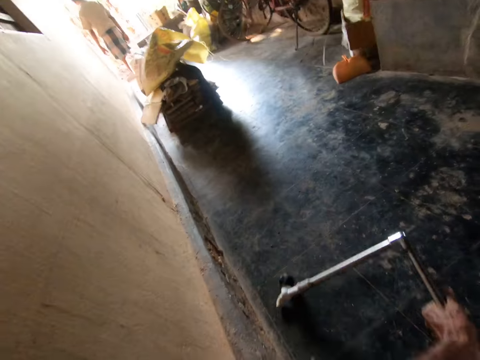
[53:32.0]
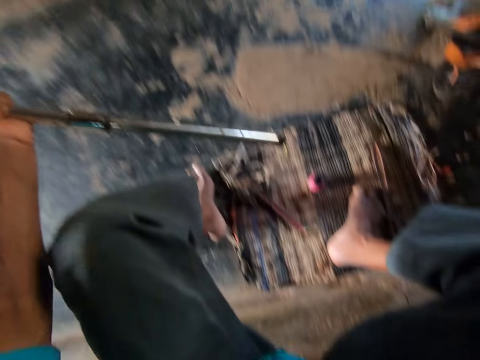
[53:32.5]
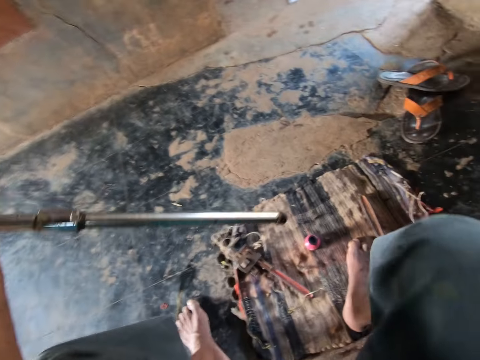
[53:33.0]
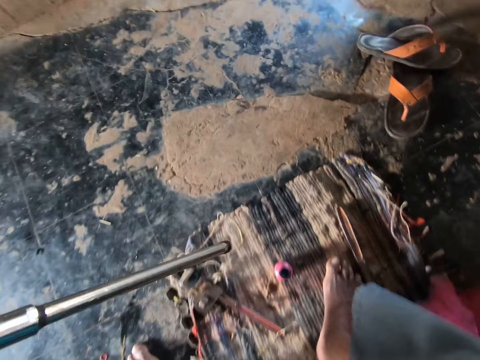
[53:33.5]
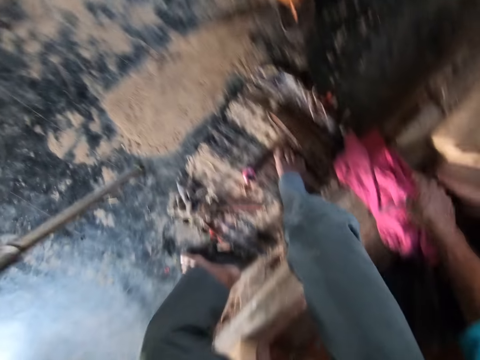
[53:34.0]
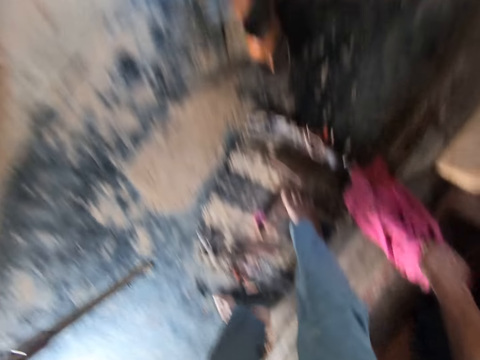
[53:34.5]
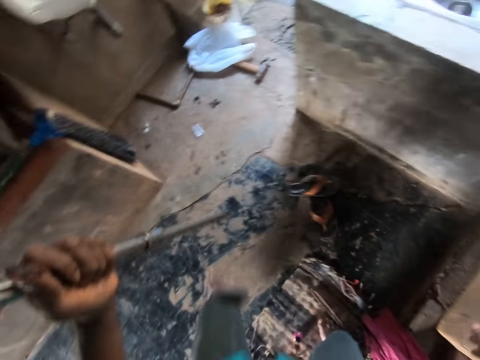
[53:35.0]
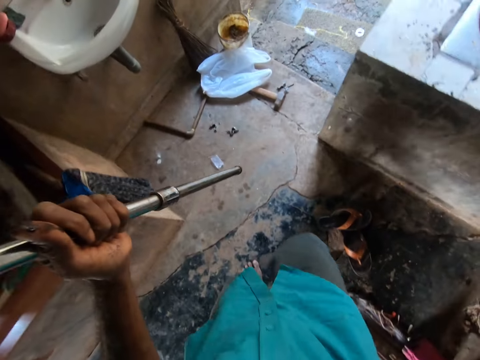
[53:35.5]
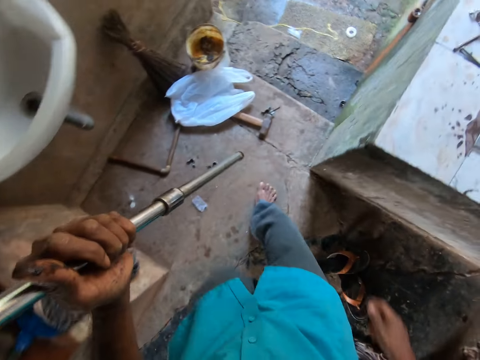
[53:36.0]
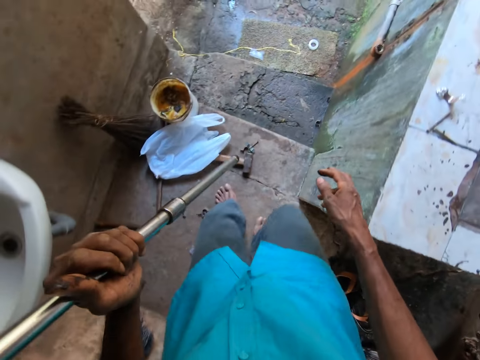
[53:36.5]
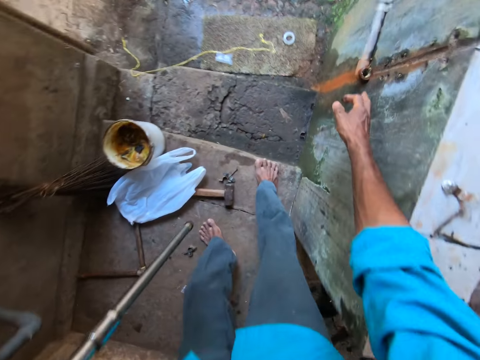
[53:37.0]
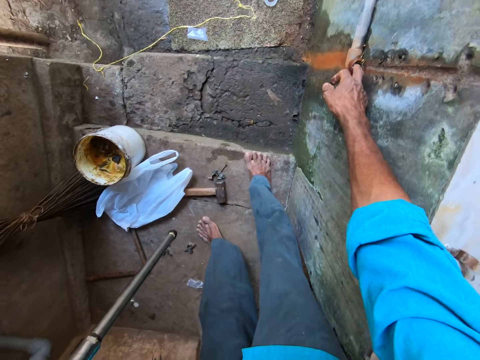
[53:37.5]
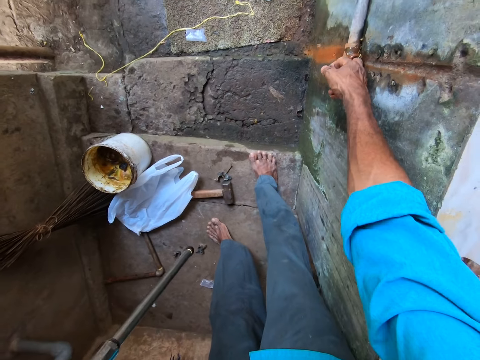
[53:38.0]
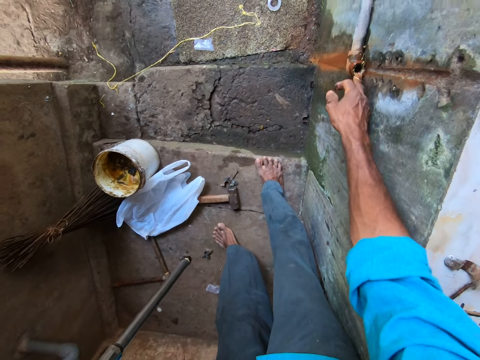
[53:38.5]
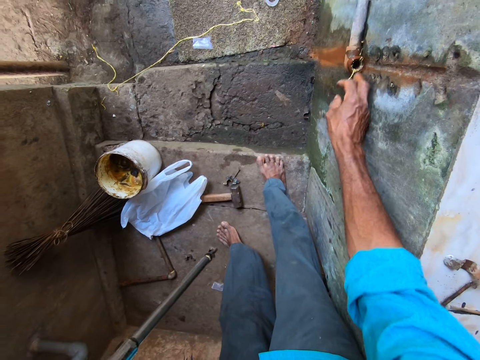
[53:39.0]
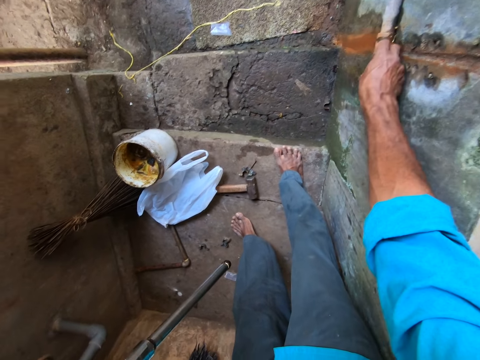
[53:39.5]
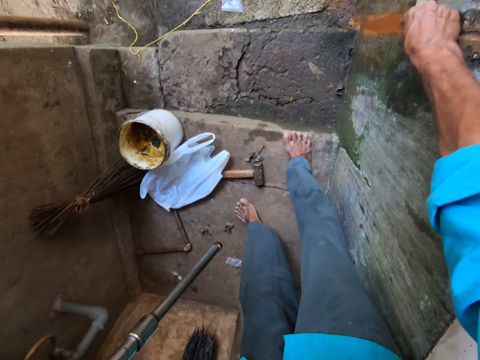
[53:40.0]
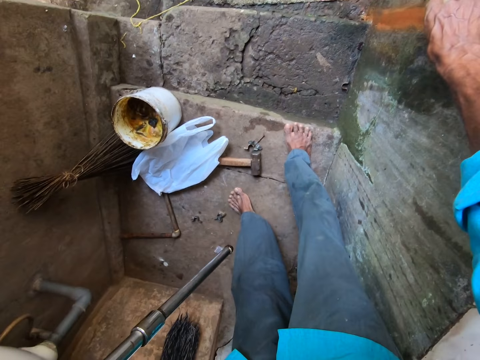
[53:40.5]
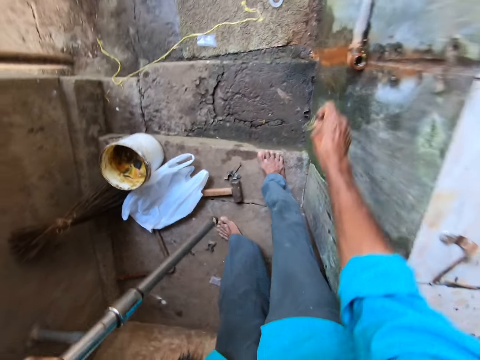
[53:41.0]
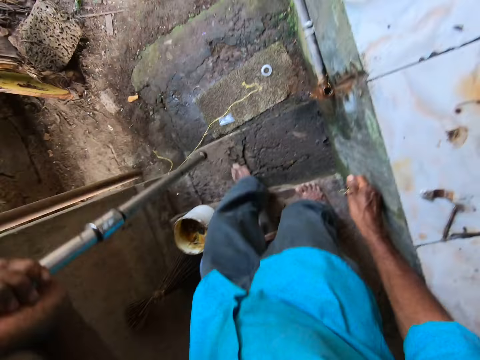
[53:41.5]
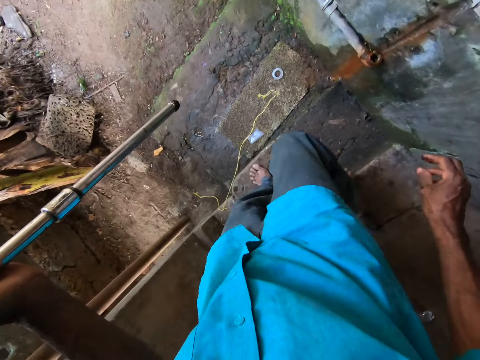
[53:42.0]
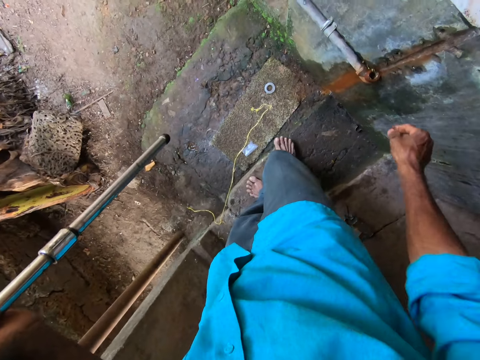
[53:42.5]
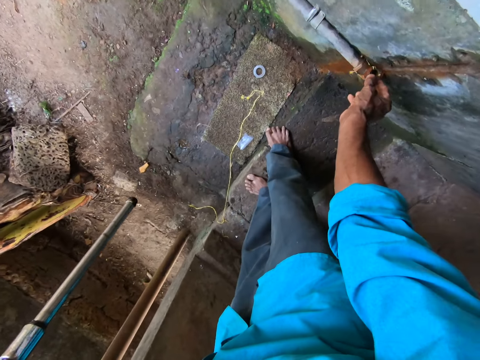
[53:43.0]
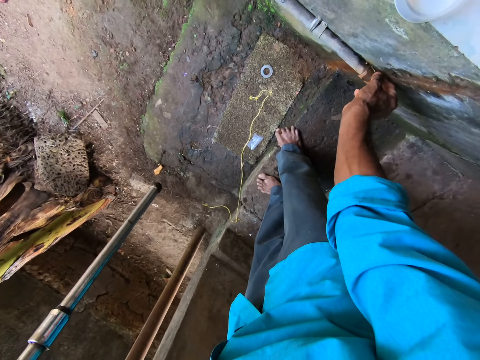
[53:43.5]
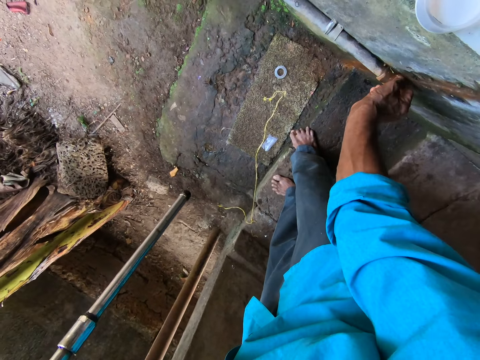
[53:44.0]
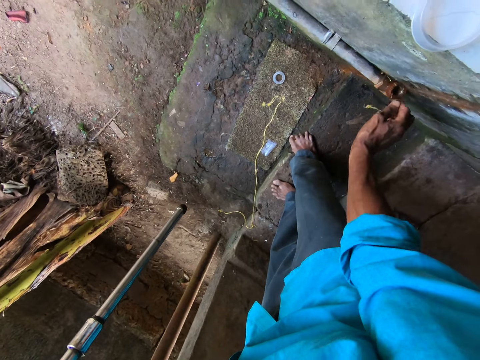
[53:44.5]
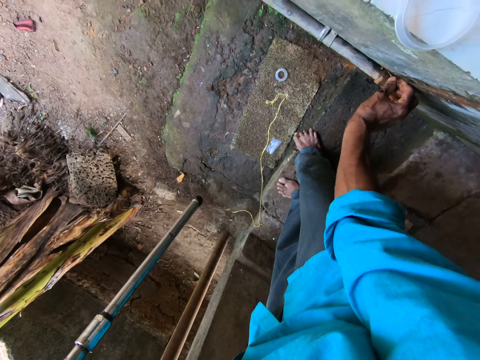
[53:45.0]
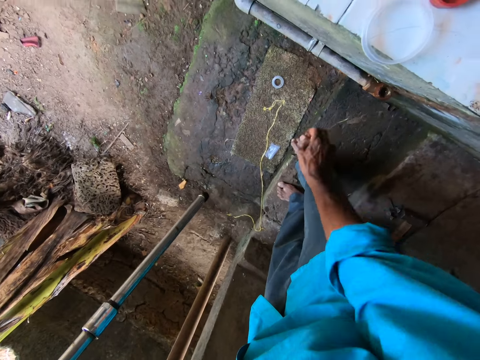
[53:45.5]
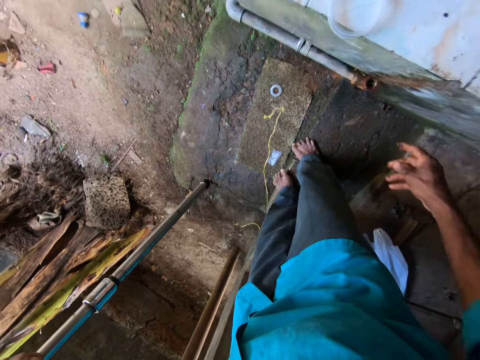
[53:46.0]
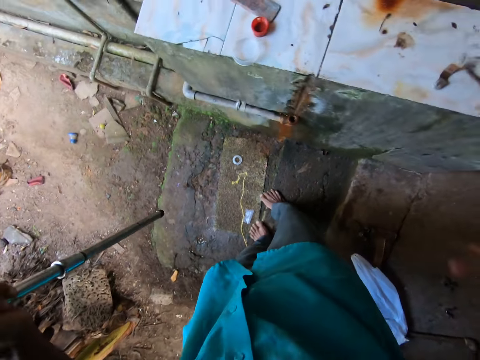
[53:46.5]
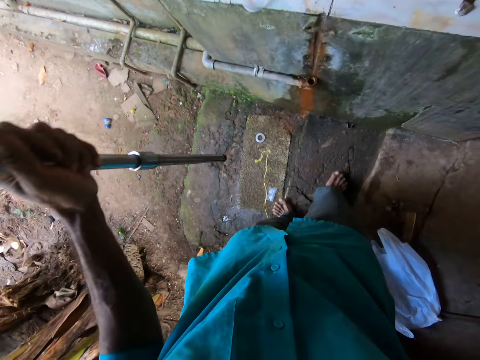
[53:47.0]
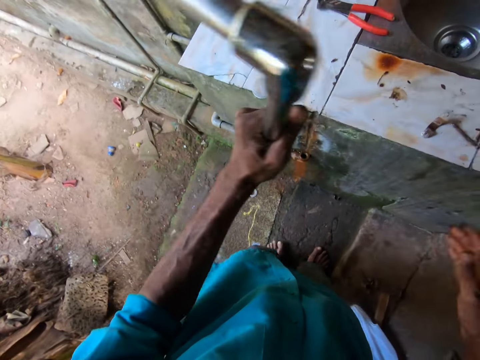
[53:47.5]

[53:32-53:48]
The camera wearer picks up the pipe. He stands up with the pipe in his left hand. He cleans his right hand with the piece of cloth. He walks on the veranda. He dips his right hand into a second pipe. He holds the water pipe. A man talks with the camera wearer. The camera wearer walks on the veranda. He wipes the second pipe opening with his right hand.

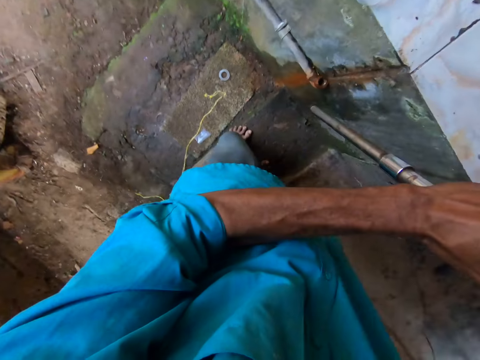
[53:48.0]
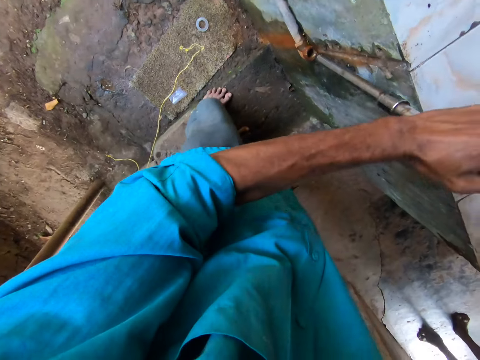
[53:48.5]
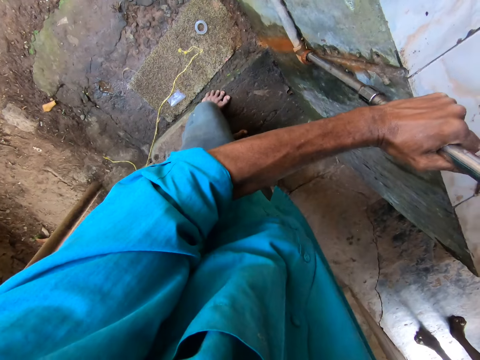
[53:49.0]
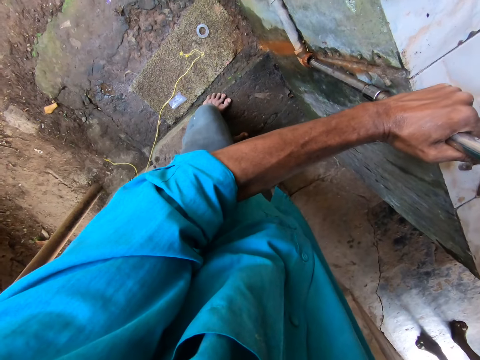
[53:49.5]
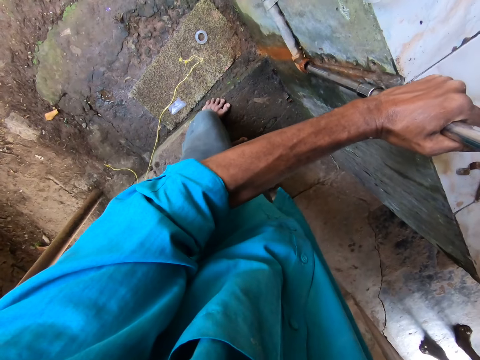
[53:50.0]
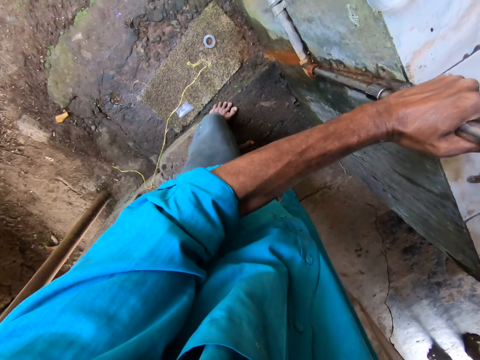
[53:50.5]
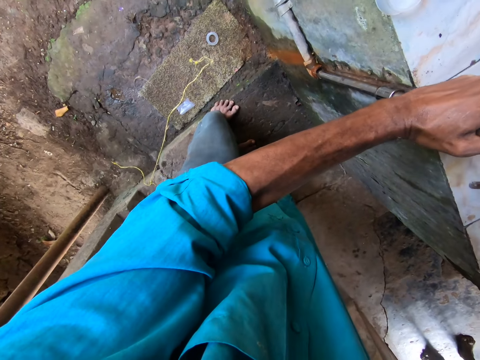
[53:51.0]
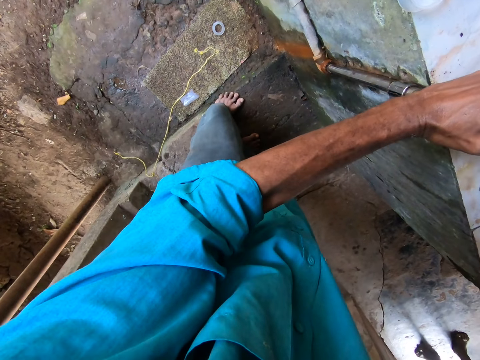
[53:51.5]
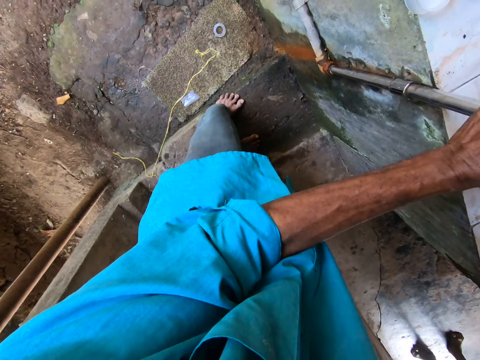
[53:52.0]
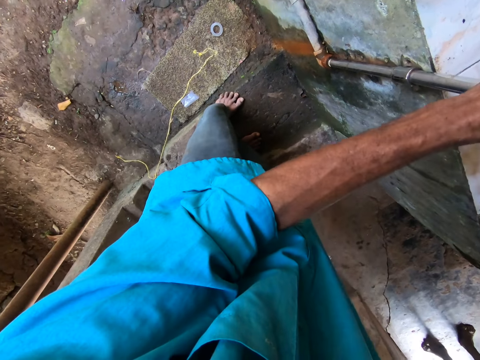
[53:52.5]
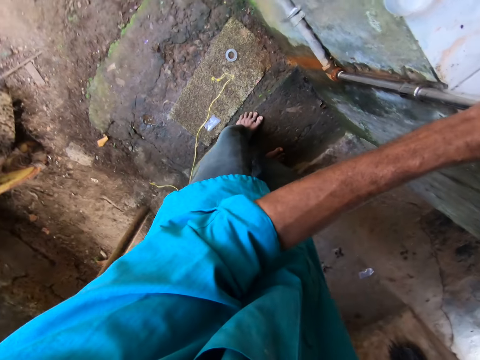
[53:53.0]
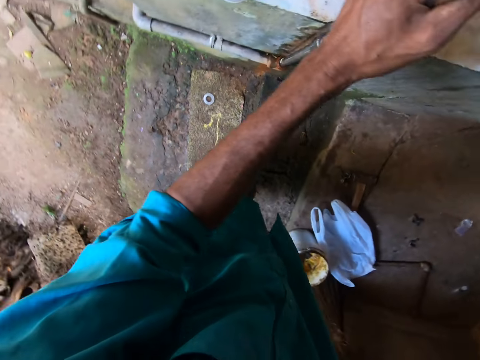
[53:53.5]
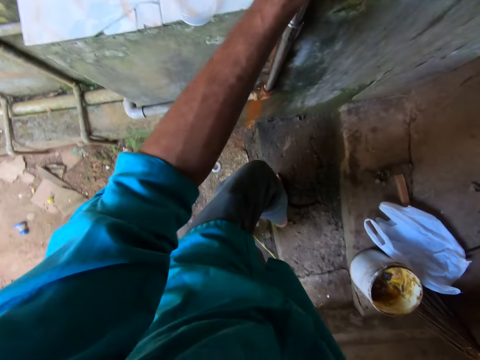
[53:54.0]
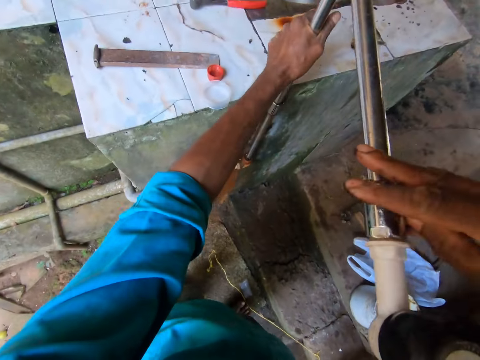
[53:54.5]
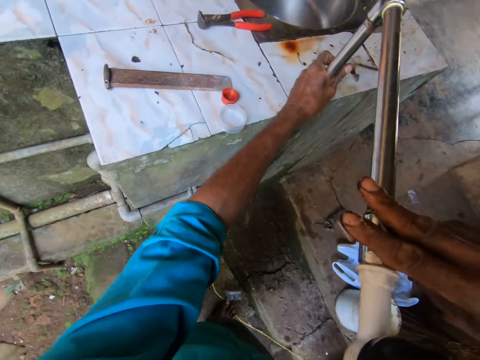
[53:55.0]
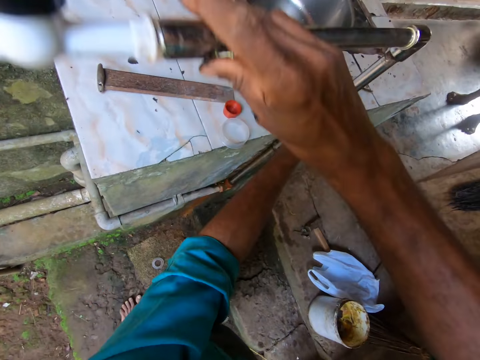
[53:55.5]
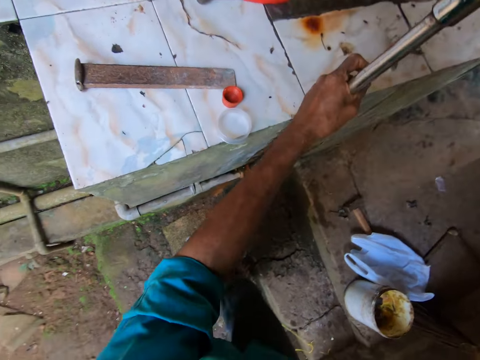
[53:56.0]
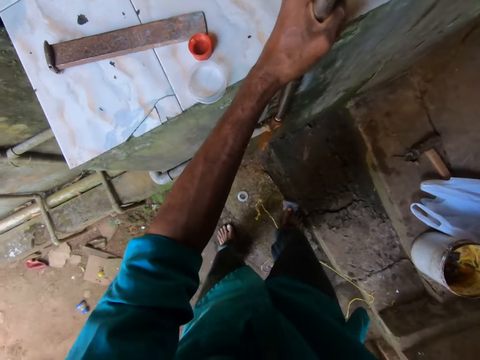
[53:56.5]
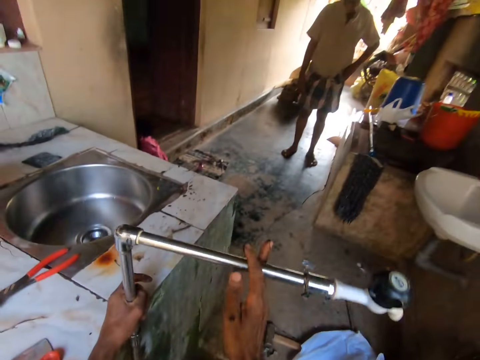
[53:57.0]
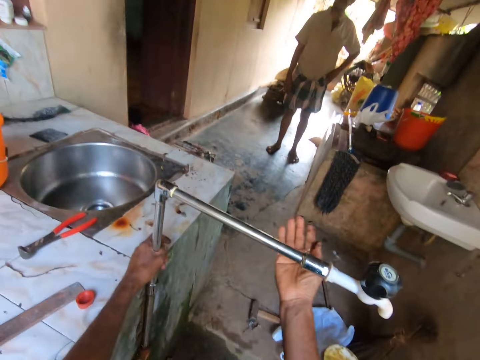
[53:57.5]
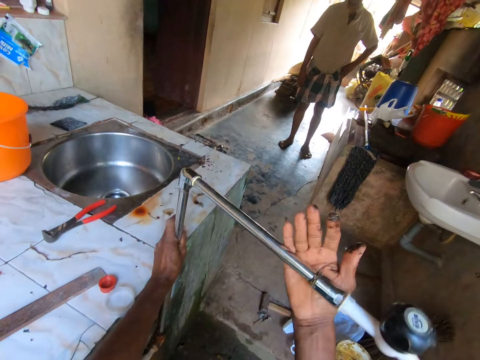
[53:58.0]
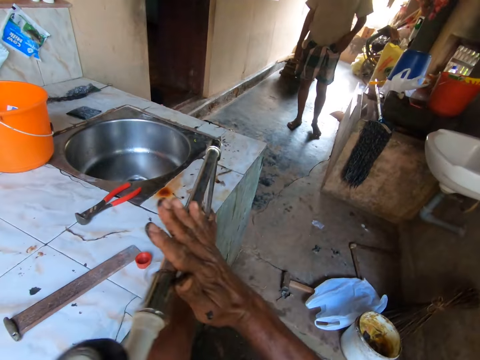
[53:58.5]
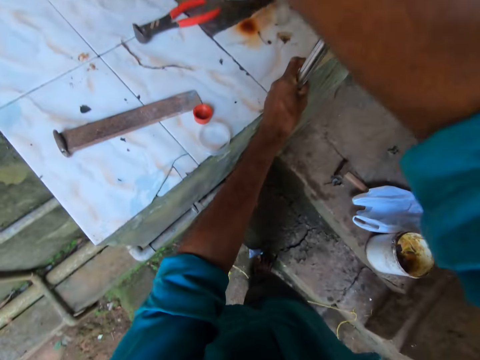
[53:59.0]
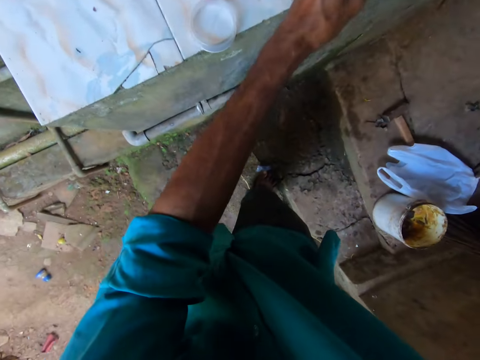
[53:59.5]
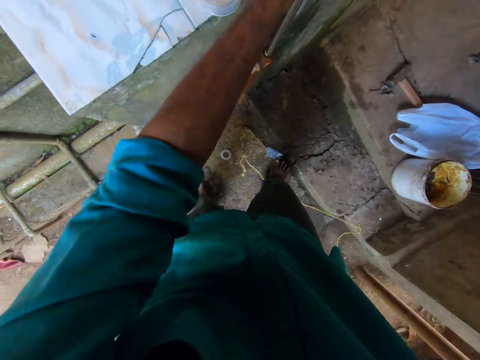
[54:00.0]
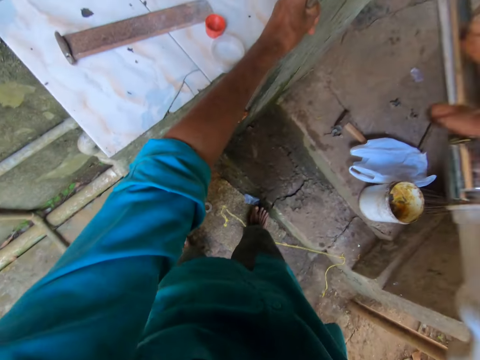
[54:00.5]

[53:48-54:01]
The camera wearer inserts the pipe into the second pipe with both hands. A man talks with the camera wearer. The camera wearer turns the torque wrench with his right hand. He fastens the water pipe. The man talks with the camera wearer. The camera wearer fastens the water pipe.
